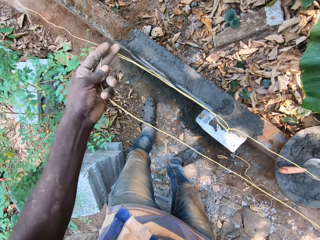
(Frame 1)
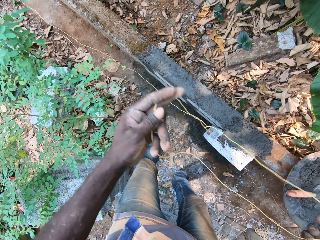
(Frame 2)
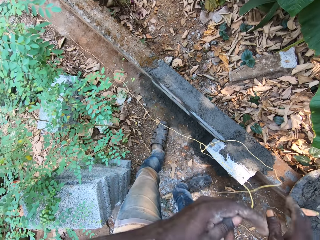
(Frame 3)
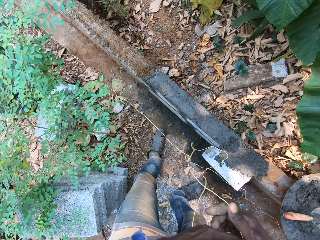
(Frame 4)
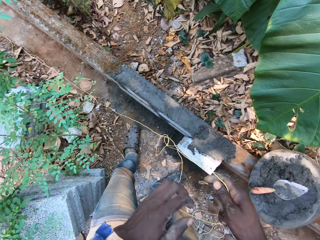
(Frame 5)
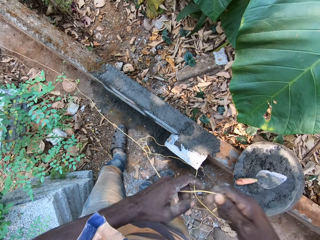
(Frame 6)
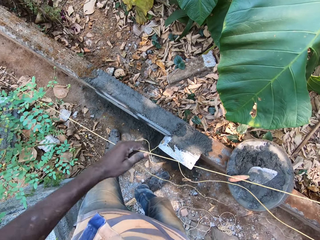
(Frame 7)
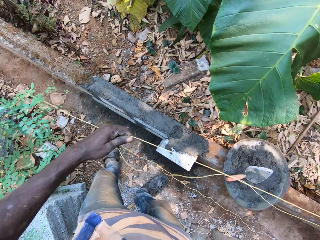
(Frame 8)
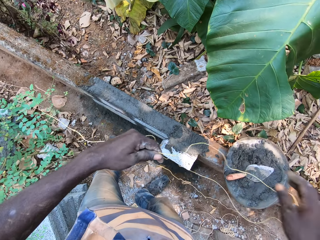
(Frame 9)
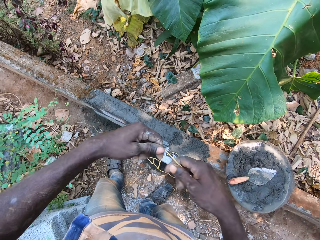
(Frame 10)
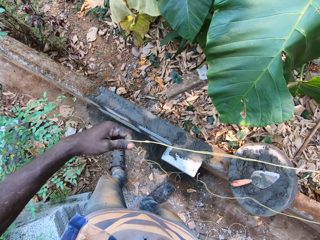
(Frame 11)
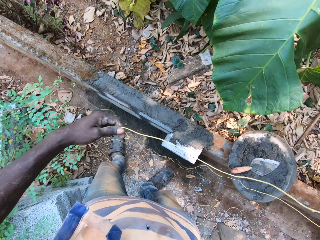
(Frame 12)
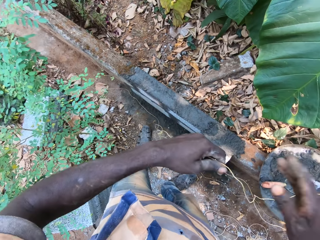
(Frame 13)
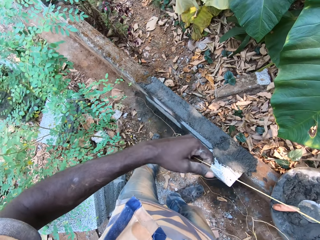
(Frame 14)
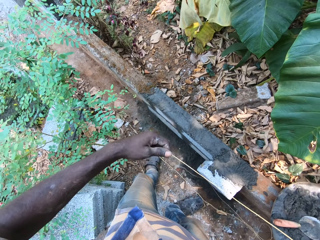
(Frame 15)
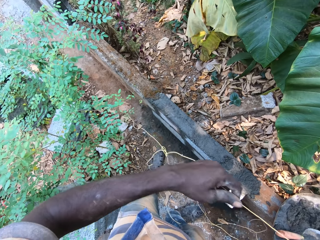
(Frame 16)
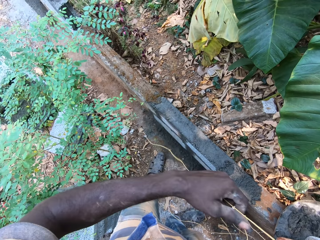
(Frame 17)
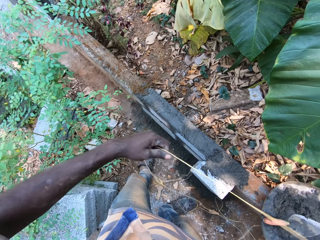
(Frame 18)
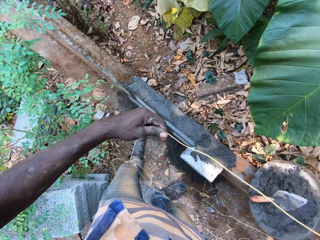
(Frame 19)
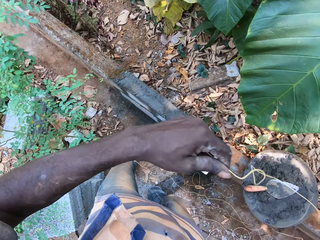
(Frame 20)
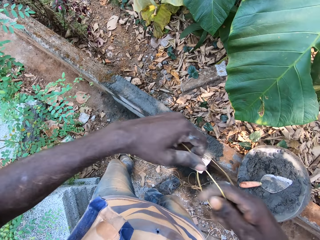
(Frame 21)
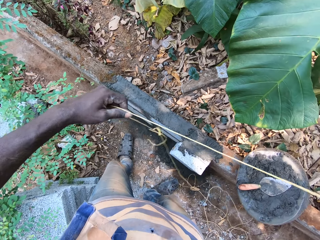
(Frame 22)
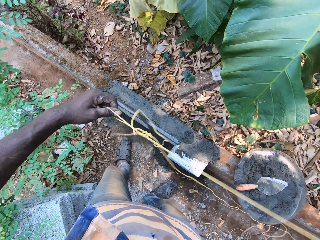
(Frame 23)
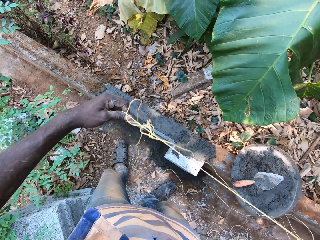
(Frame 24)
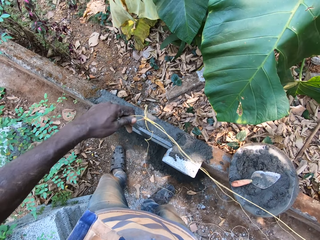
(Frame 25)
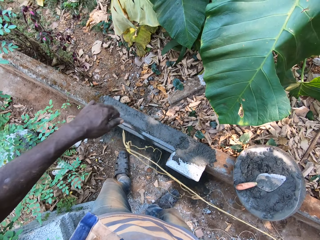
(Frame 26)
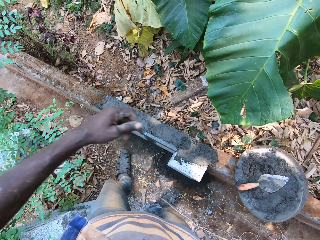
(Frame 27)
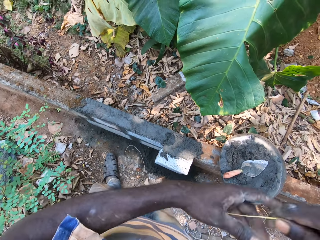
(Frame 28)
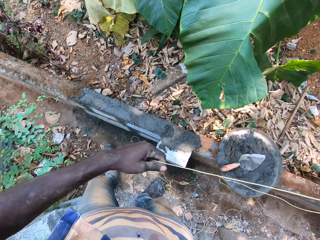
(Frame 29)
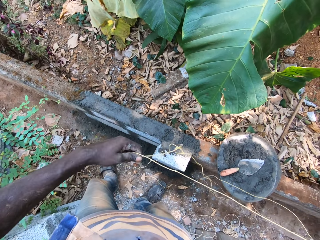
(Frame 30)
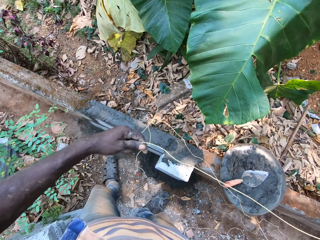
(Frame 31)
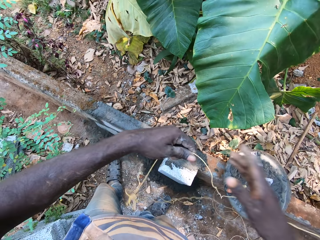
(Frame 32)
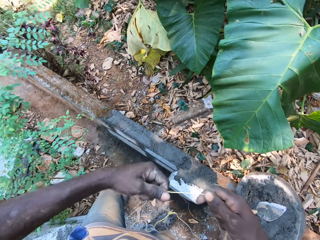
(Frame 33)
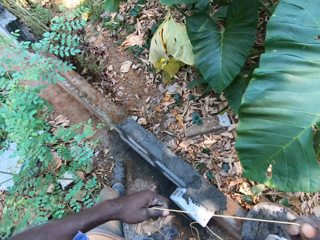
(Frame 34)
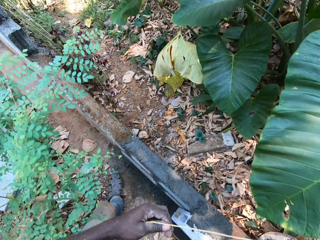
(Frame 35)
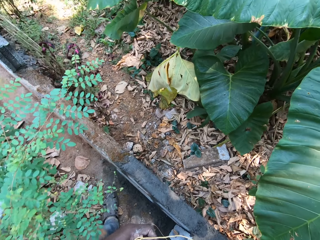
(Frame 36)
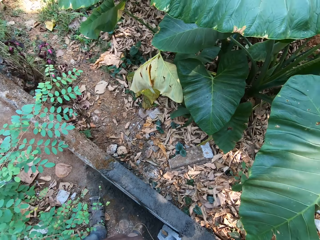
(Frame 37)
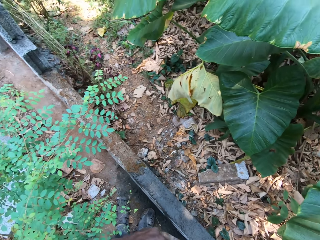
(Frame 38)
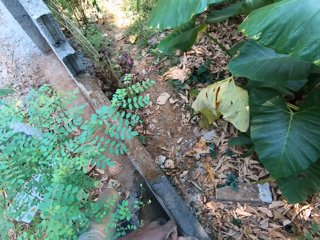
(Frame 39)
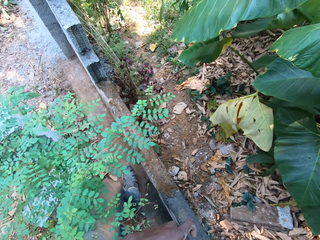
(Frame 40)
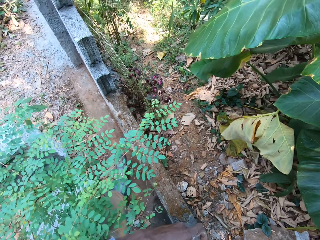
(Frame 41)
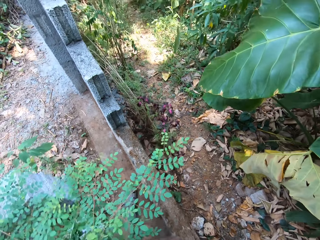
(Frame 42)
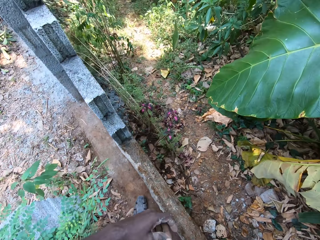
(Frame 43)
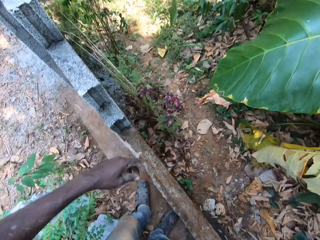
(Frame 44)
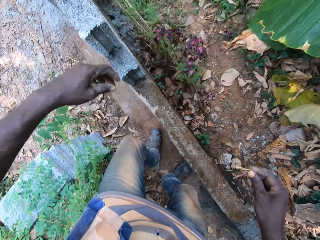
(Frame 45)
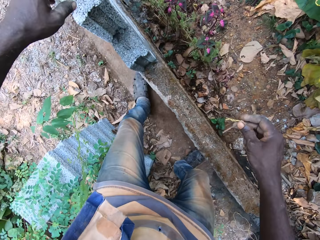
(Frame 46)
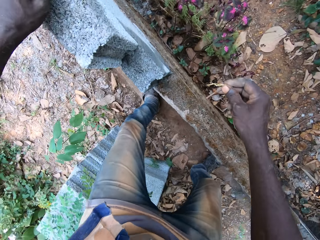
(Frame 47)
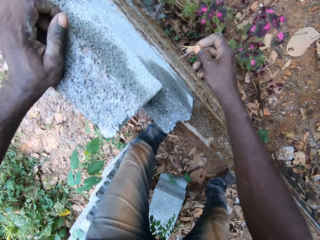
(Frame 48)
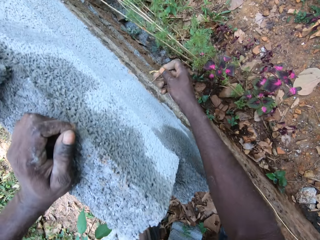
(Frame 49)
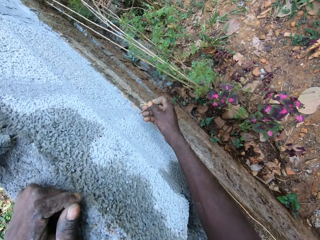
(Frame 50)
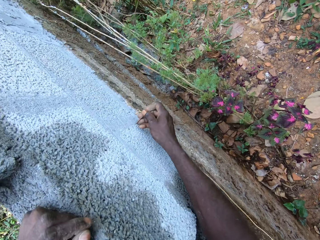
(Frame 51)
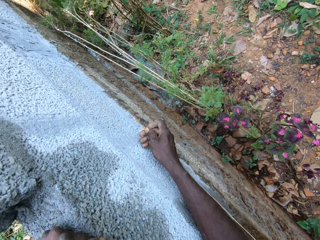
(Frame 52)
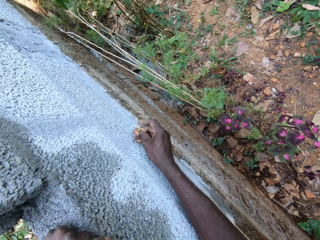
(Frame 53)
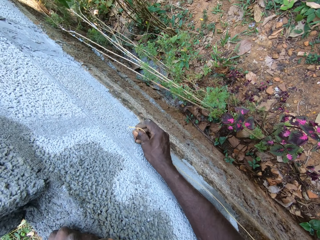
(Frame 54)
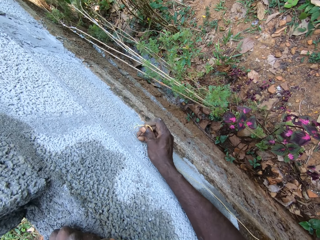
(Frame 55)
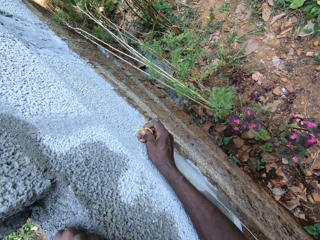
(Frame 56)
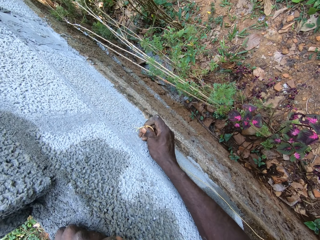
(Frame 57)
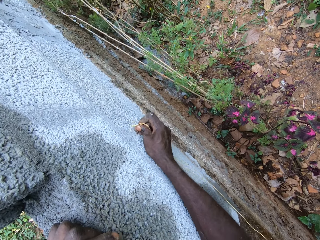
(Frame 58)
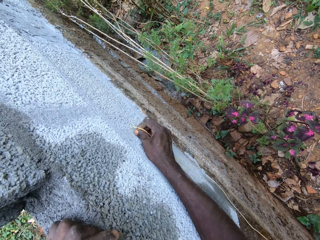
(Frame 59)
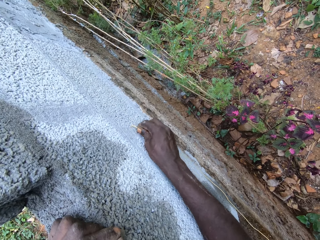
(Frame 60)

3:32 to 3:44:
The camera wearer straightens the string. He walks beside the wall. He holds a nail at the tip of the rope in his right hand. He places his left hand onto the wall. He measures the wall with the string. He inserts the nail into the wall.

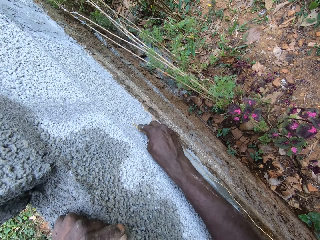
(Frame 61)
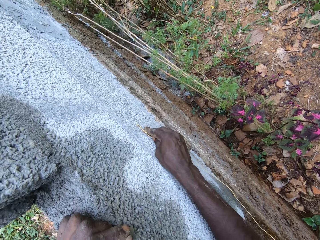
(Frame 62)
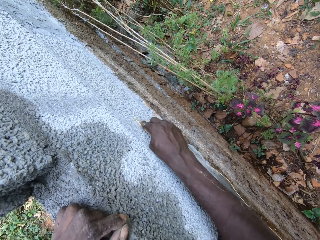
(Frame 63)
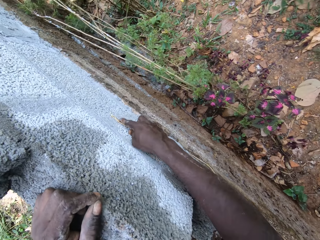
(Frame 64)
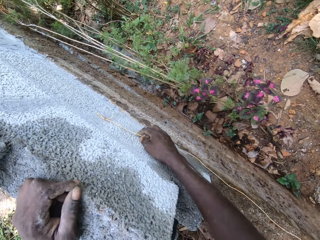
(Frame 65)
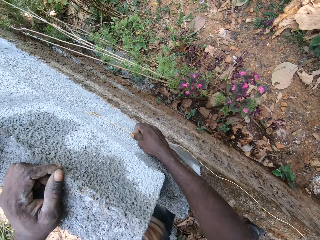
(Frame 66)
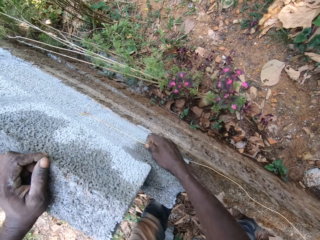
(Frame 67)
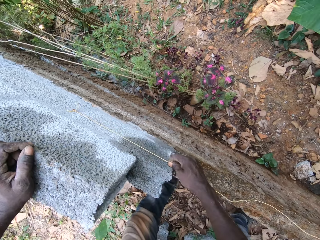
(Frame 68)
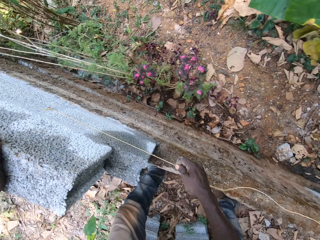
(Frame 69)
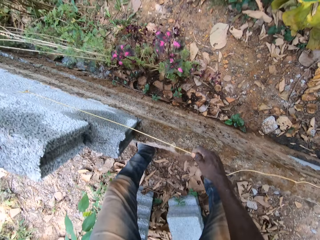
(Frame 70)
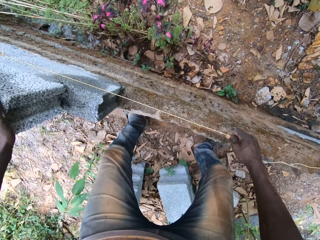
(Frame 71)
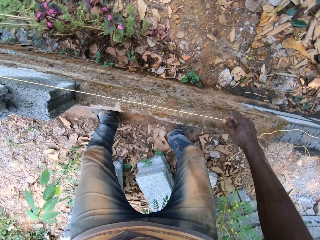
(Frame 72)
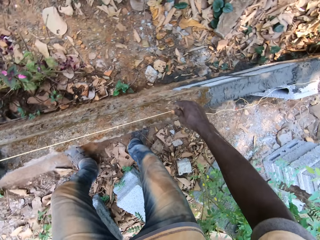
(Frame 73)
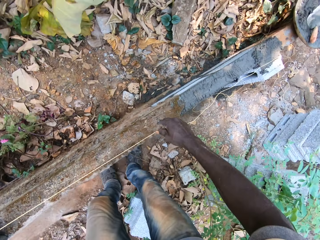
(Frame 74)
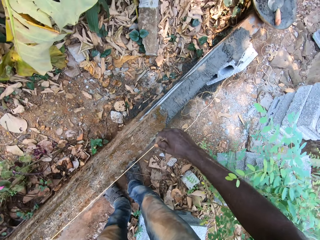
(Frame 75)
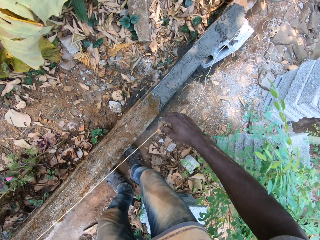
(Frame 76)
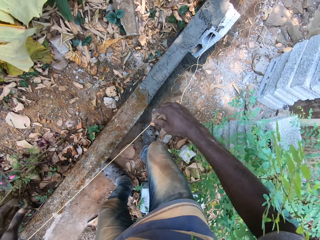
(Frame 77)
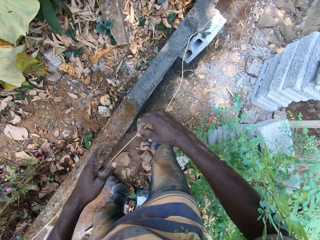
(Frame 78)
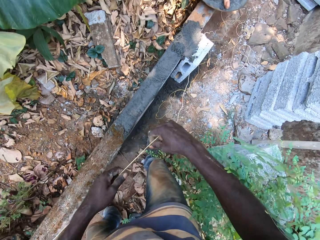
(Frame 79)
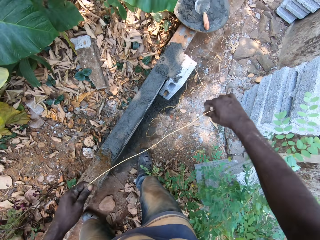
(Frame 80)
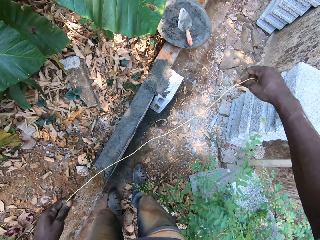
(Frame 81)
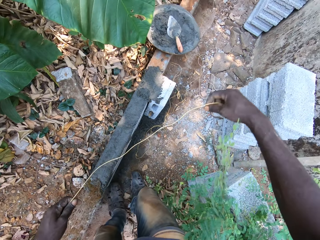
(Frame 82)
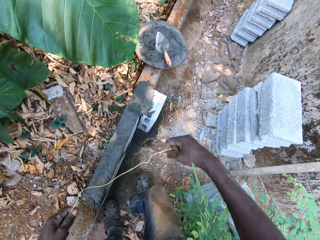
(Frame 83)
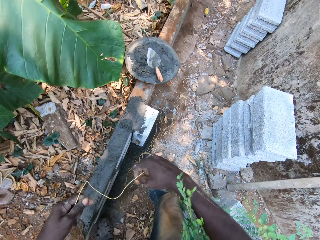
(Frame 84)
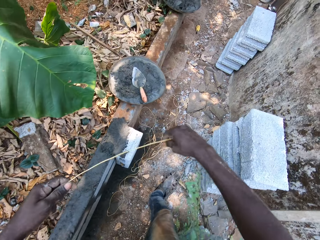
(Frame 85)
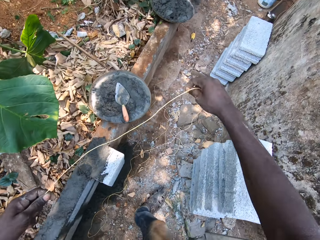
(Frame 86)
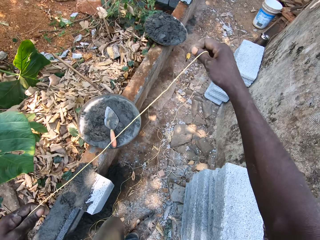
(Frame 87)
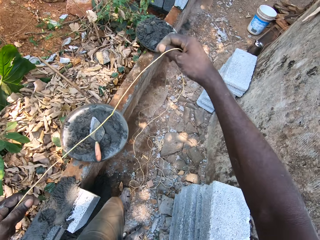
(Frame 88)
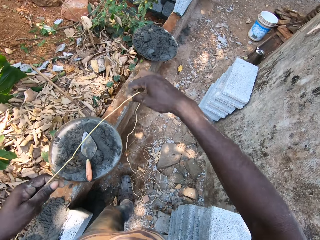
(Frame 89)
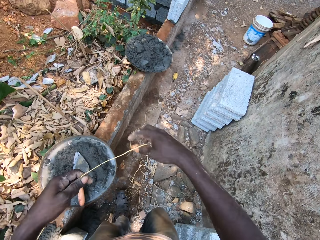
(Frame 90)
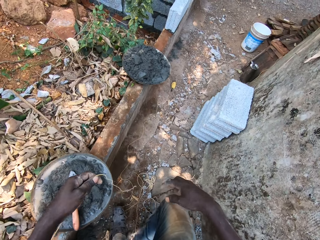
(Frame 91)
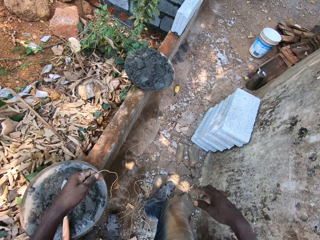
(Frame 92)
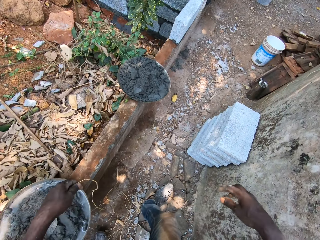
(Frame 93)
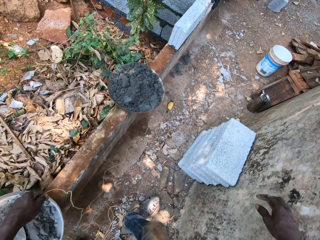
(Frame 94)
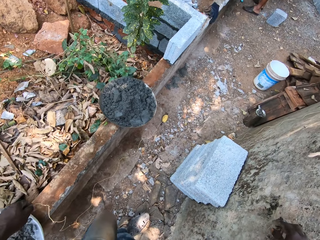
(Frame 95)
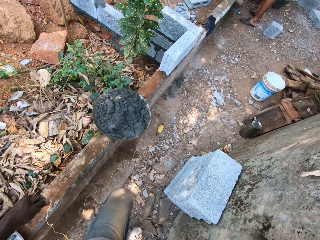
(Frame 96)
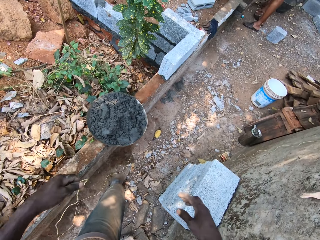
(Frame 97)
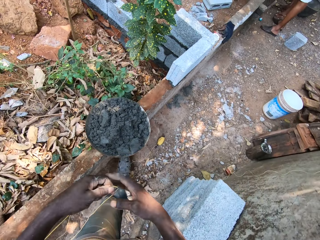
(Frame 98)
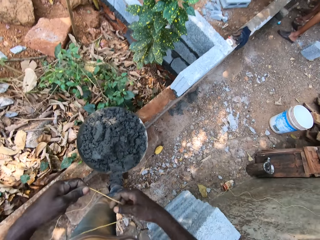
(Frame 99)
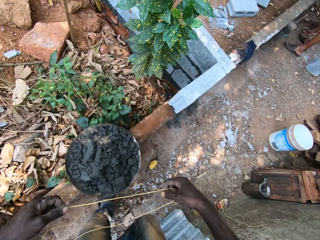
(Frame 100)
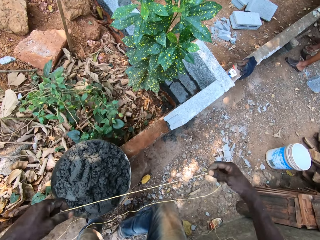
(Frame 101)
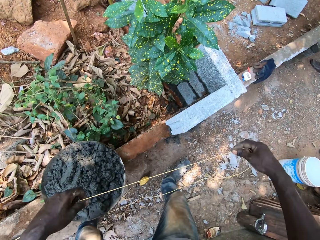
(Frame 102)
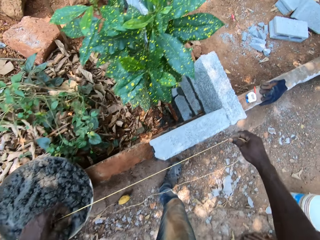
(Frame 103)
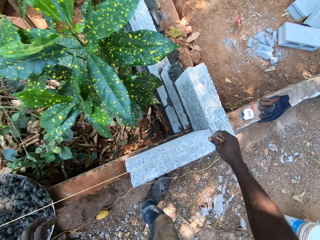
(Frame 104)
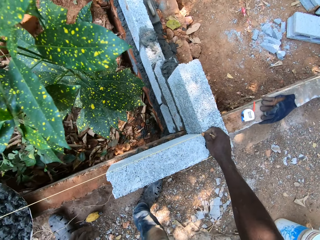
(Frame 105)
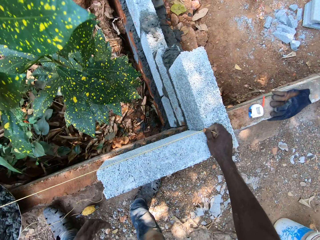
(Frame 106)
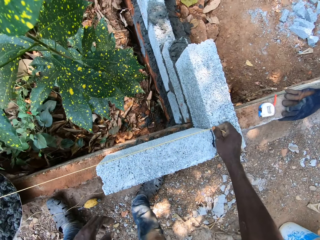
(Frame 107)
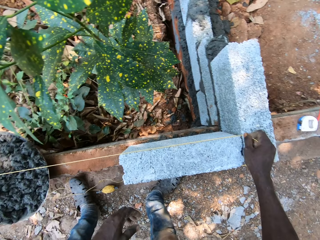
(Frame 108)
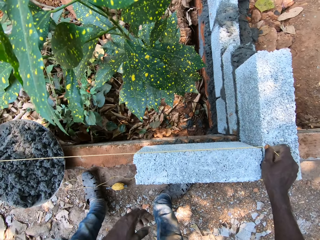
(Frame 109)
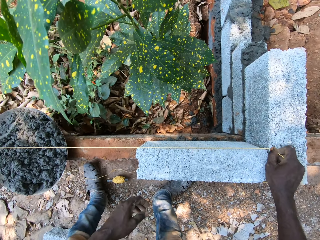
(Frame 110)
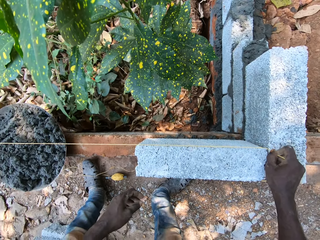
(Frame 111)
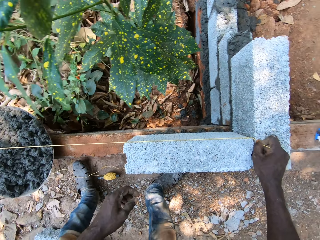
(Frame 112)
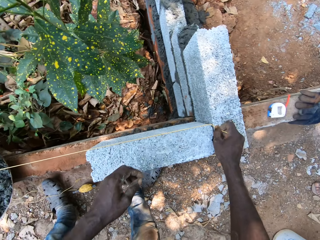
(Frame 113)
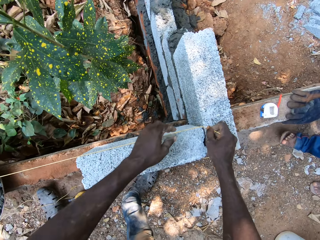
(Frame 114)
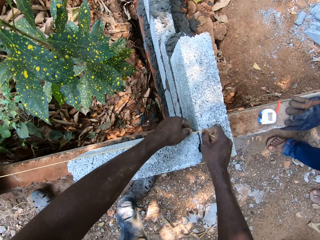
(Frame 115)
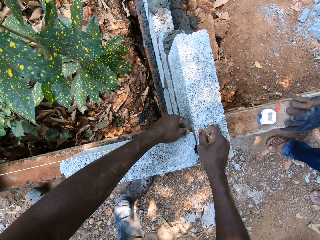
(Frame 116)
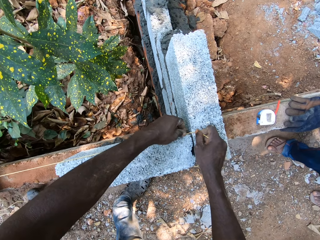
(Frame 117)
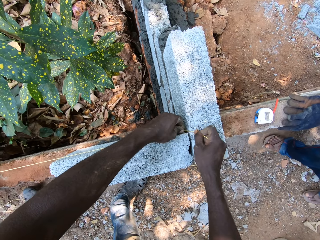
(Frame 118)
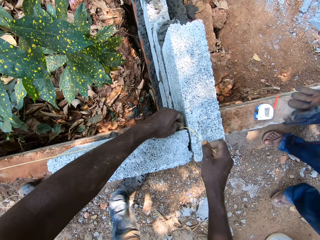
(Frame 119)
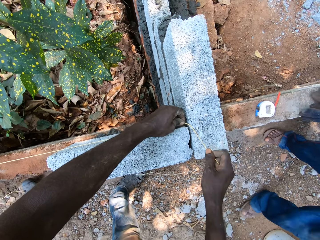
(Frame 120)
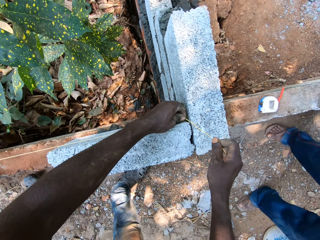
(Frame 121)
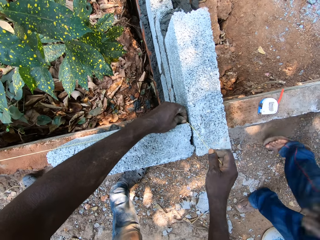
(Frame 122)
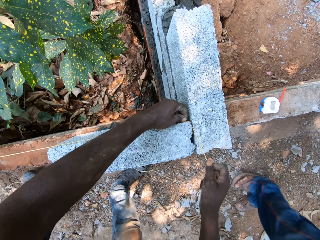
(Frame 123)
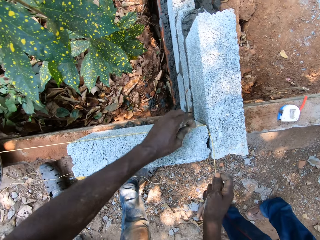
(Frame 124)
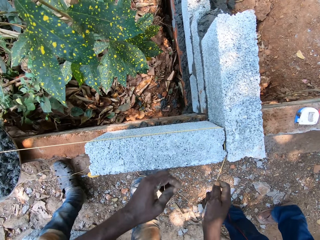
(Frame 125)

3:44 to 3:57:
The camera wearer pulls the rope with his right hand. He straightens the string. He pulls the rope with both hands. He walks beside the wall. He holds the rope in his left hand. He pulls the rope with both hands. He holds the rope in his right hand. He places the rope onto a brick on the wall. He measures the wall. He holds the rope with both hands and hangs the rope onto the brick on the wall with both hands.
